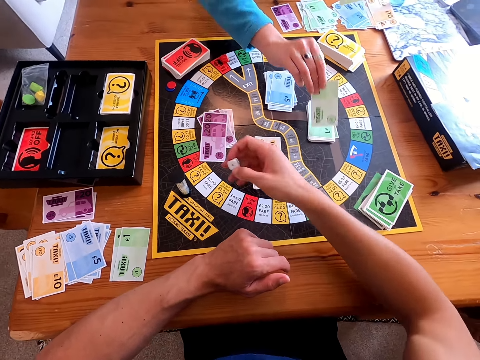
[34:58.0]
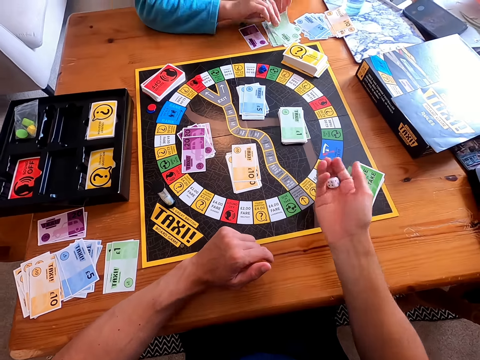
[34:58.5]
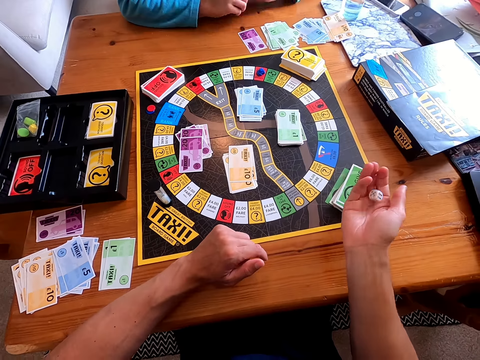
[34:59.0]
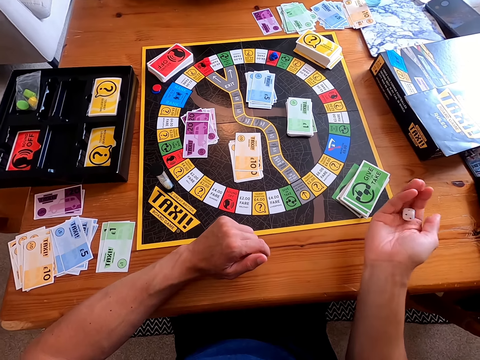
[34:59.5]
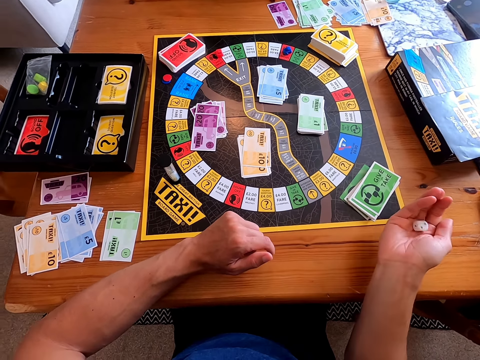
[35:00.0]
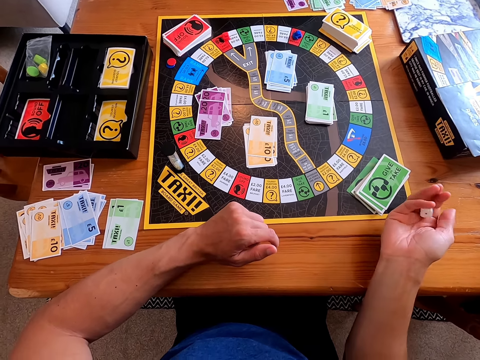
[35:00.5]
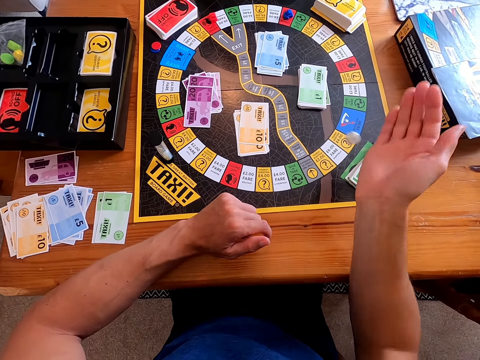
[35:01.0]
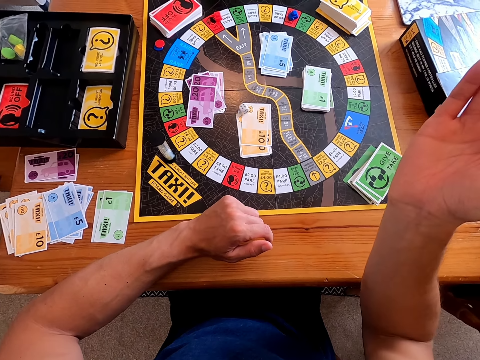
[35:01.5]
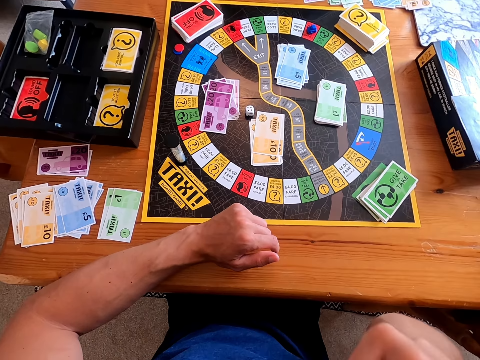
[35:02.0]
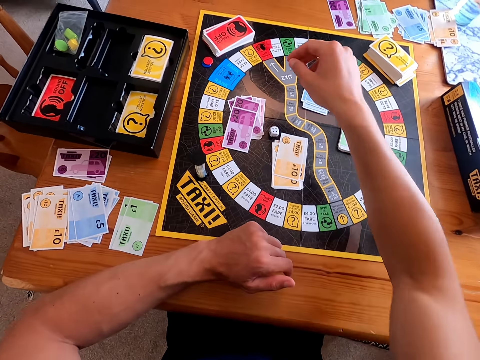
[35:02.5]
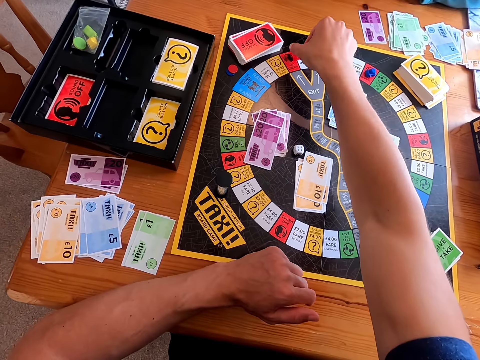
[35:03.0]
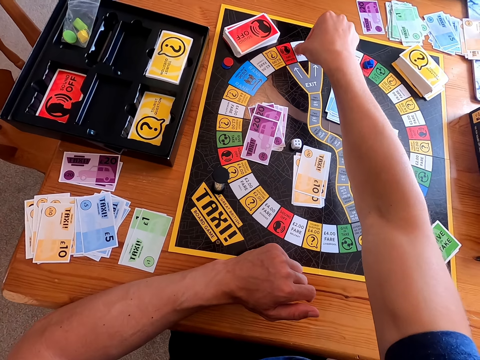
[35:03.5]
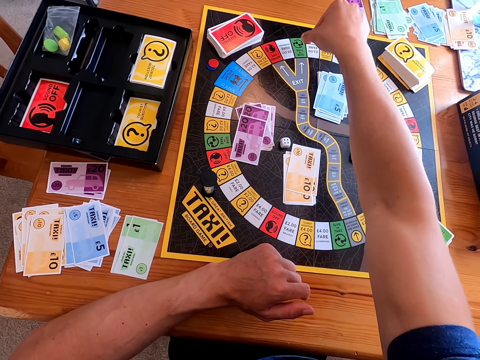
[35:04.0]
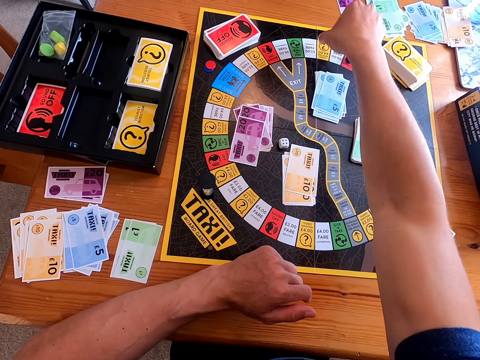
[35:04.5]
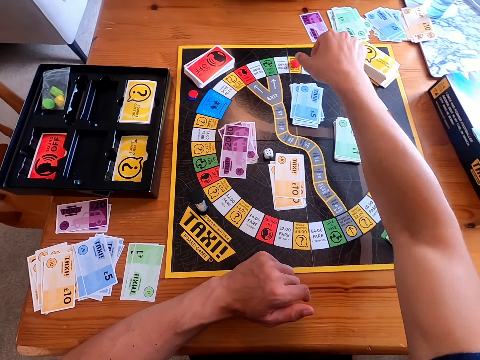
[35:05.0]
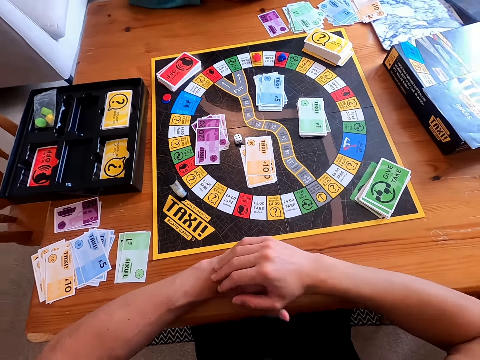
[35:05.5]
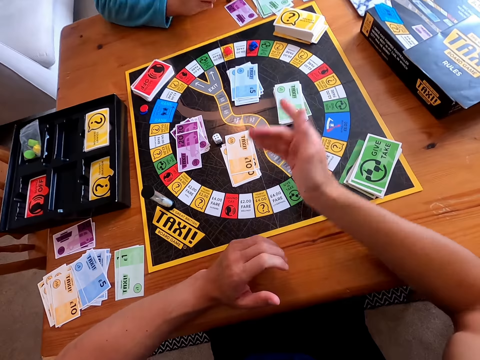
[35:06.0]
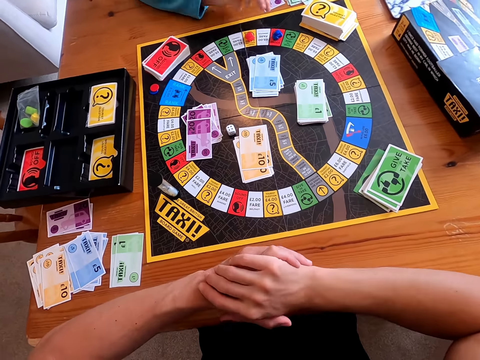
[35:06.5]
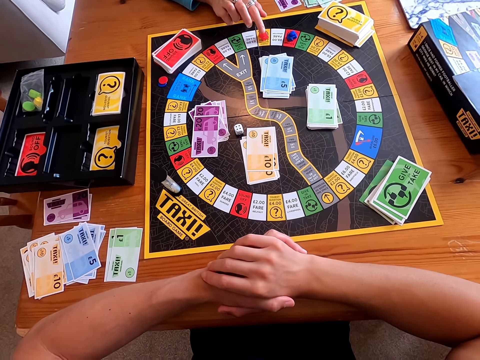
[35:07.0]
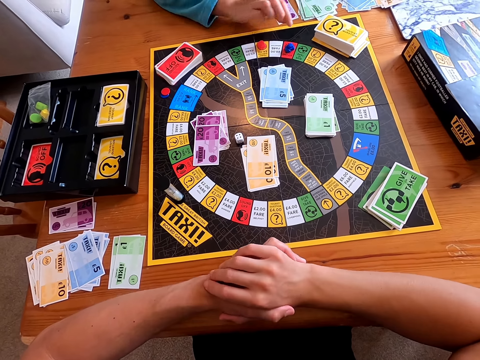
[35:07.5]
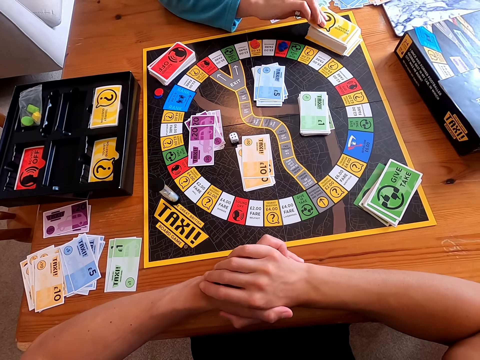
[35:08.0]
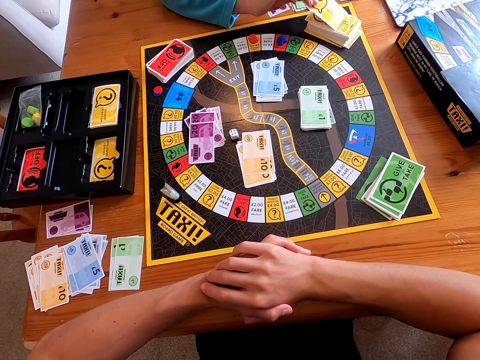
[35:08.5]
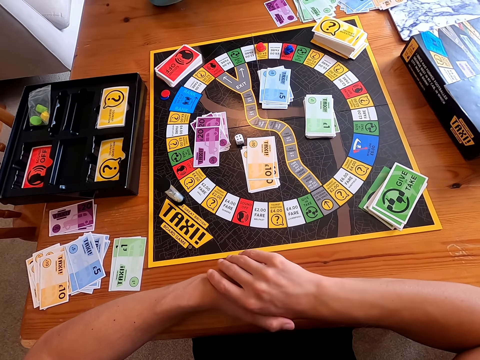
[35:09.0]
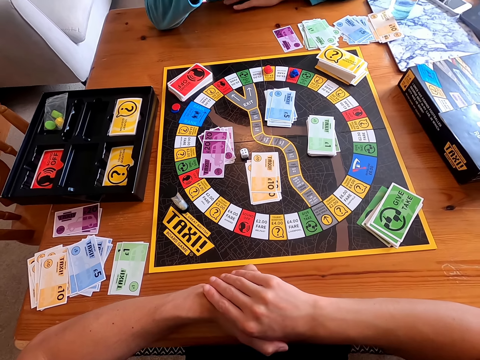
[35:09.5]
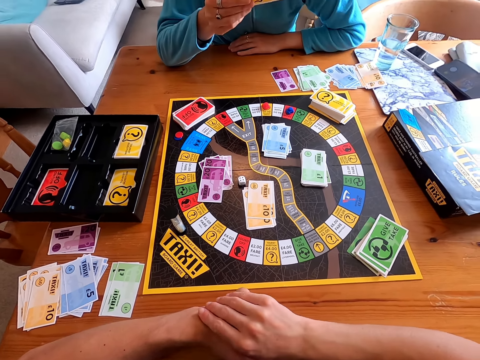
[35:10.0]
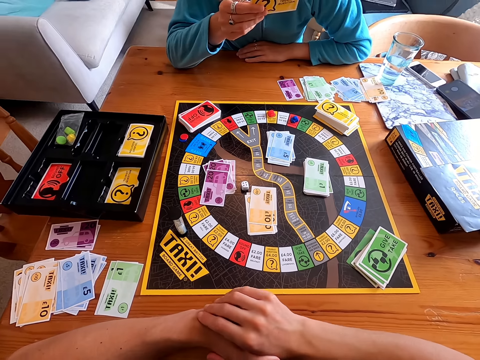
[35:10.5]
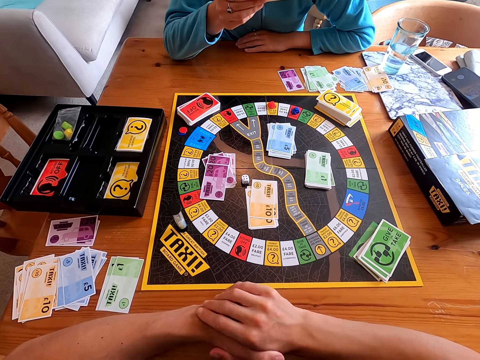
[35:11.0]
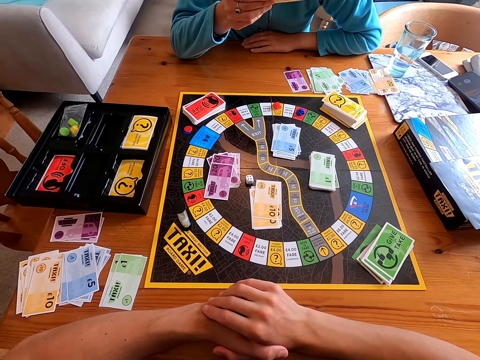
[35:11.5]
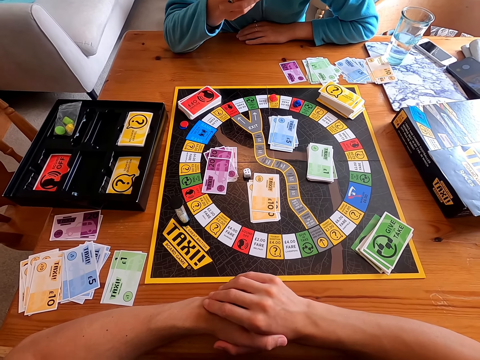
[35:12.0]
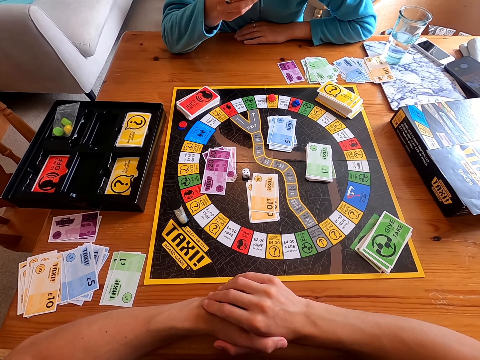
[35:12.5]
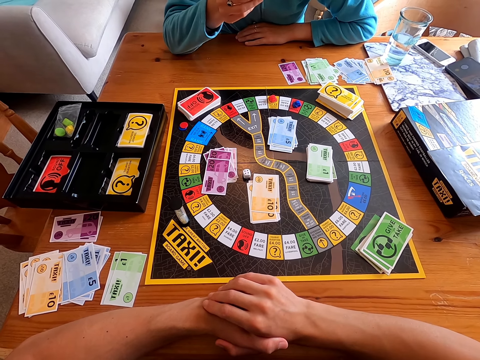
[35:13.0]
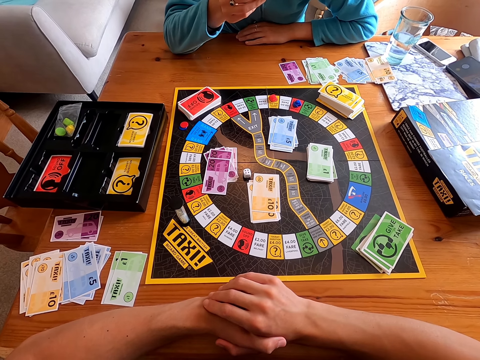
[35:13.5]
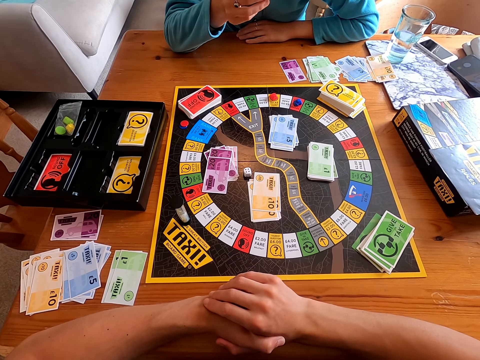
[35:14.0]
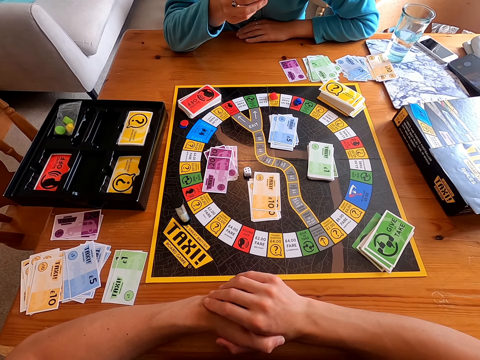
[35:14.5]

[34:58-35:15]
A woman places the cards on the table. The camera wearer picks a dice from the board. He rolls the dice on his hand. He throws the dice on the board. He moves the piece forward on the board. The woman points at something. She picks a card from the board. She reads the card.

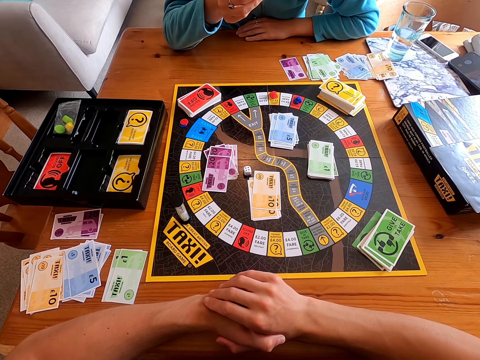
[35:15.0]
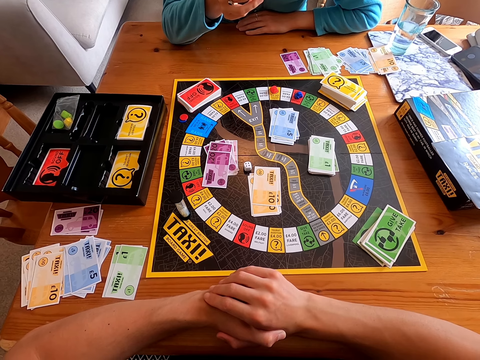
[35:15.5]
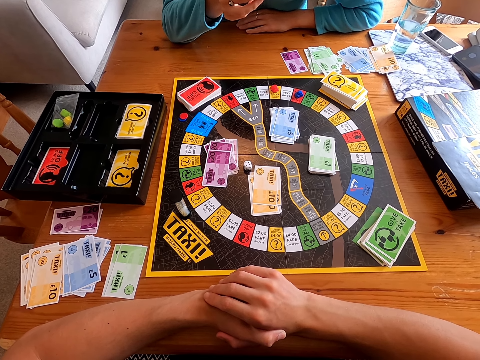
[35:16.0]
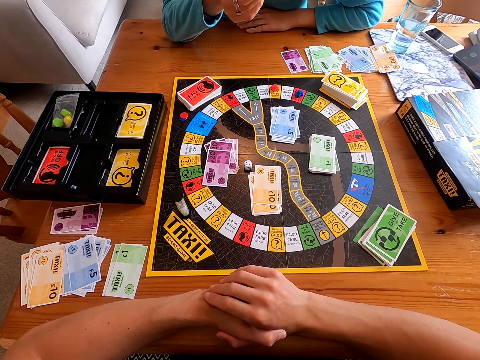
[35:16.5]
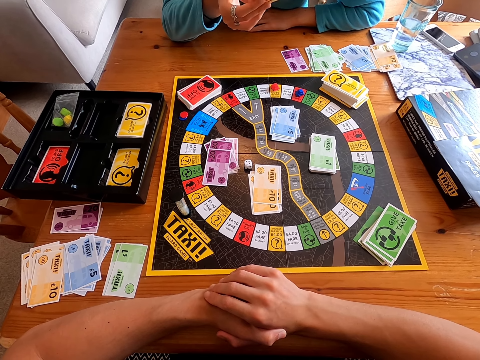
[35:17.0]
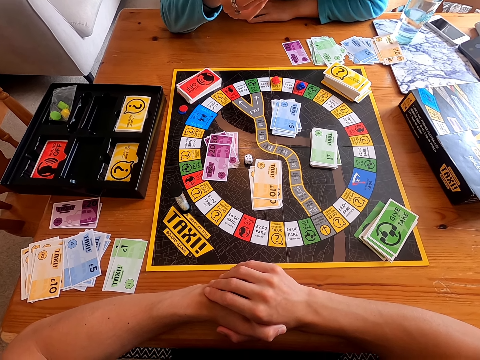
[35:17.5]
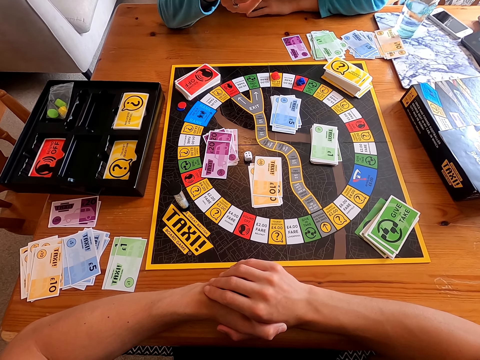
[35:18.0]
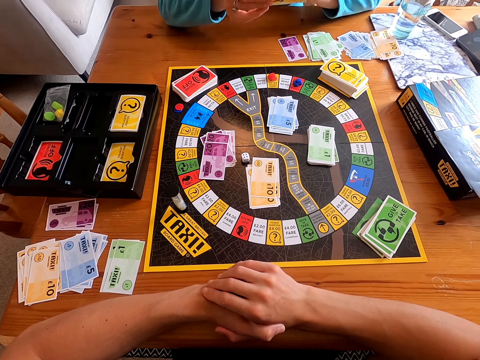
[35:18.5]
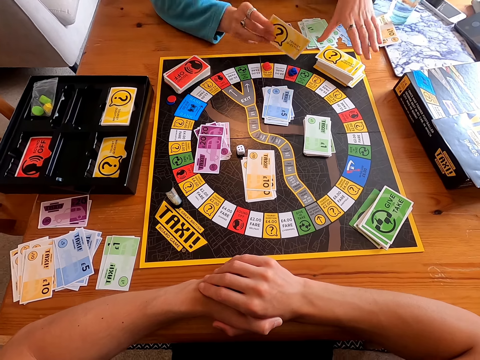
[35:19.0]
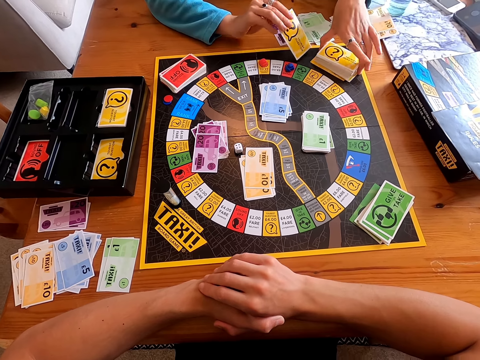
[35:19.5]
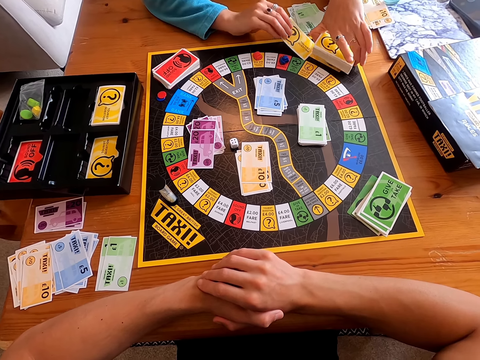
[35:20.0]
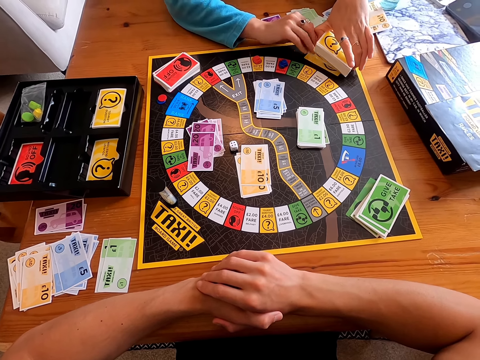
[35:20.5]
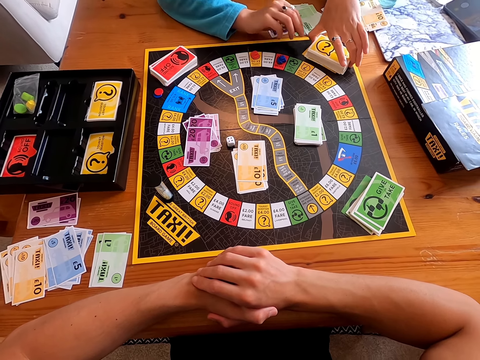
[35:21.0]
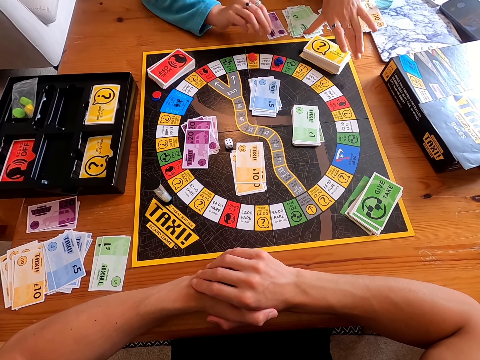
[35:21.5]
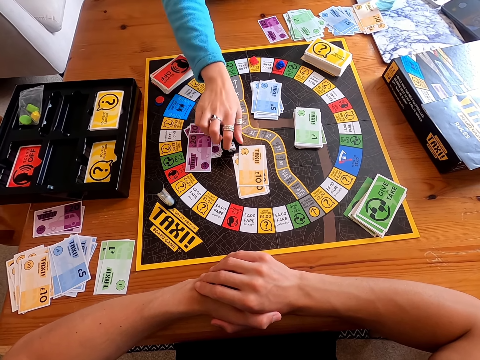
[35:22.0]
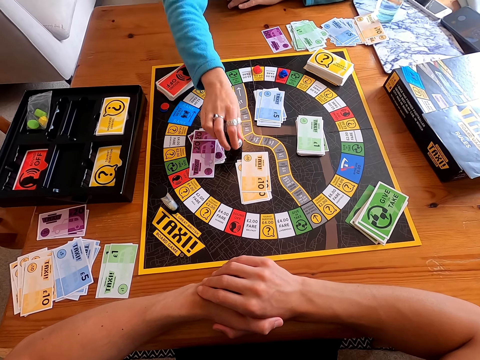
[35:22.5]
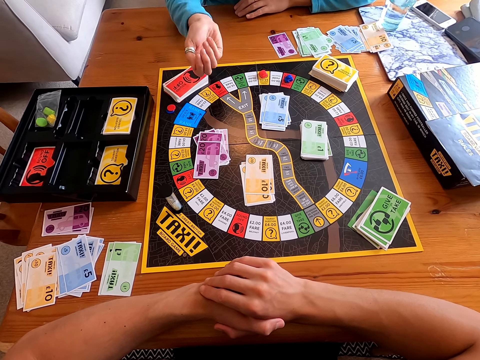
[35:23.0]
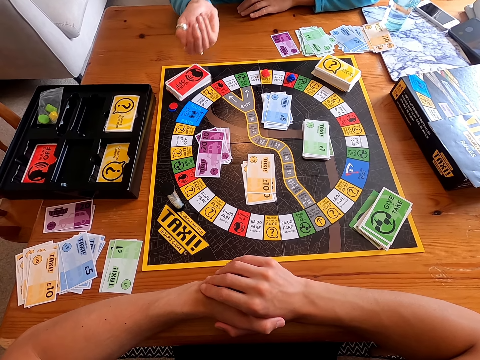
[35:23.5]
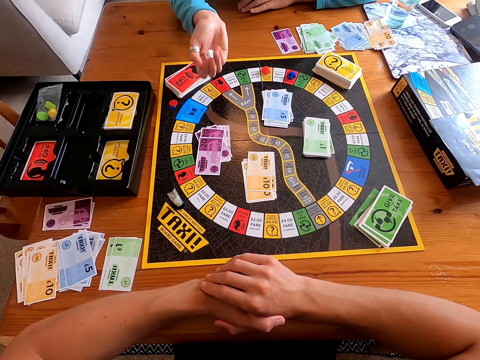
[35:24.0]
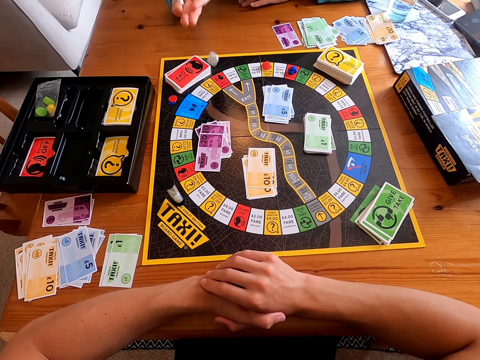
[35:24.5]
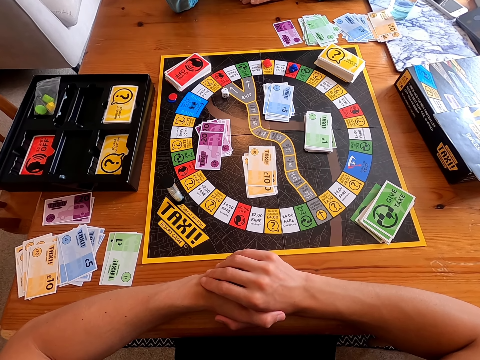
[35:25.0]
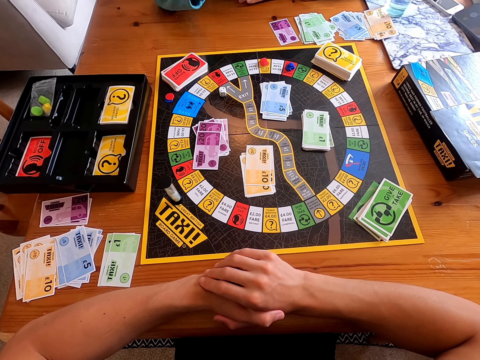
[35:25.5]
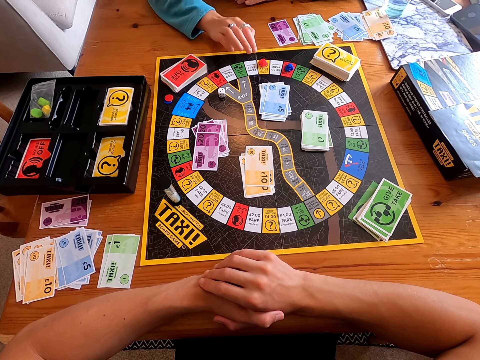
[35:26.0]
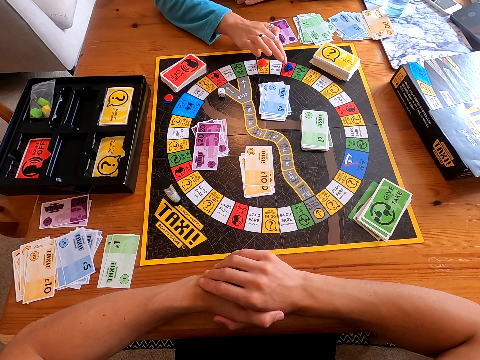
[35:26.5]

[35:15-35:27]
A woman holds the cards. She mixes the cards on the board. She picks a dice from the board. She rolls the dice in her hand. She throws the dice on the board.
